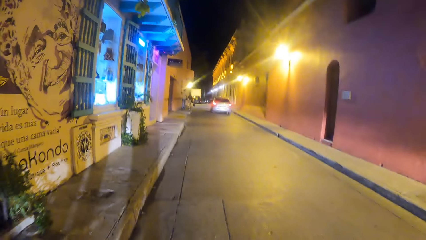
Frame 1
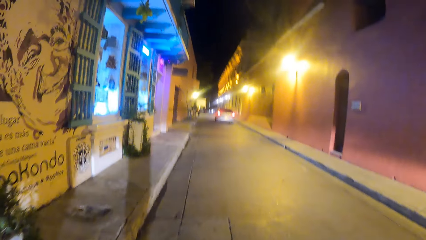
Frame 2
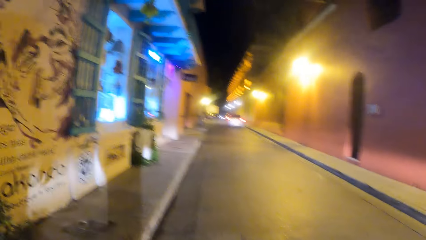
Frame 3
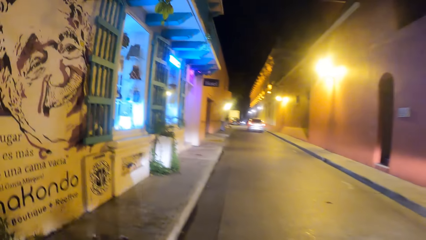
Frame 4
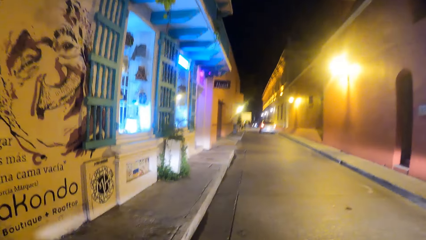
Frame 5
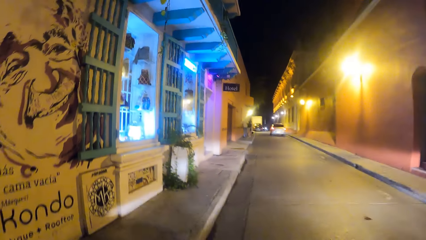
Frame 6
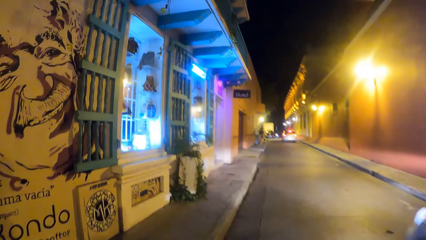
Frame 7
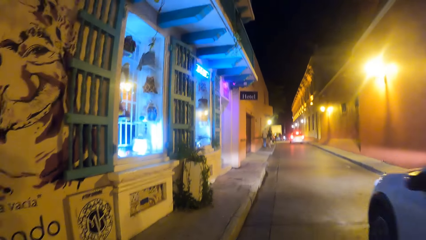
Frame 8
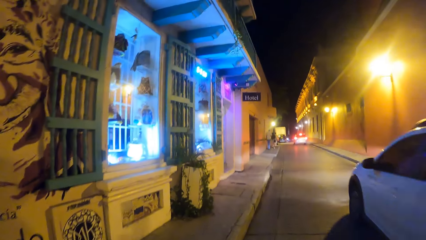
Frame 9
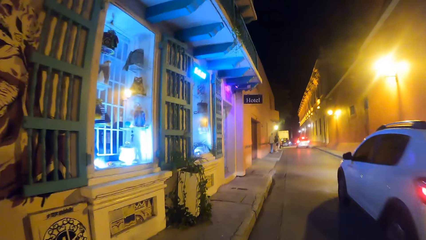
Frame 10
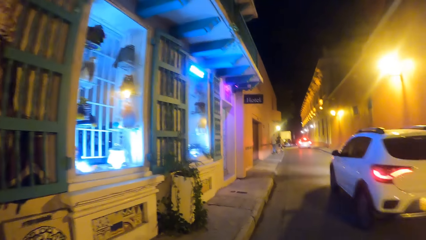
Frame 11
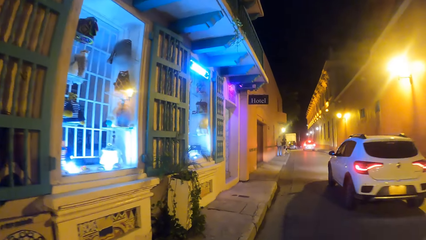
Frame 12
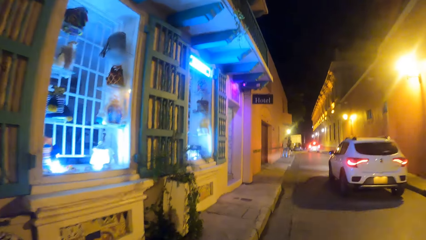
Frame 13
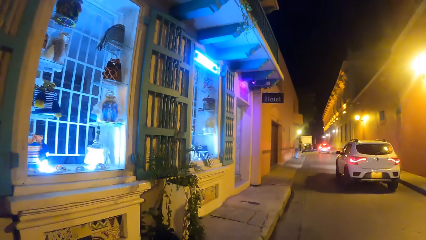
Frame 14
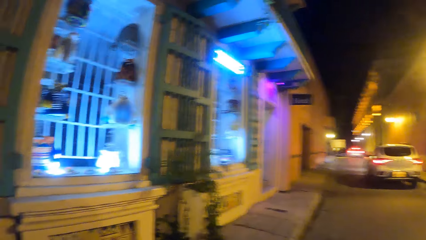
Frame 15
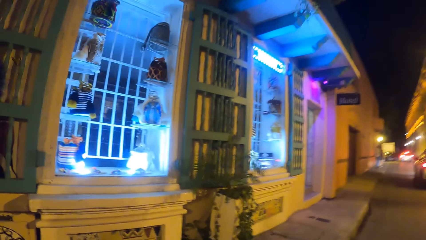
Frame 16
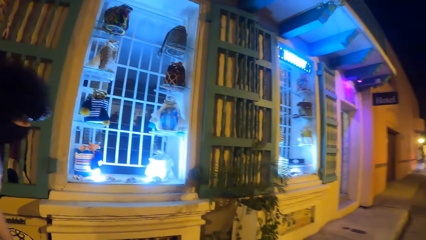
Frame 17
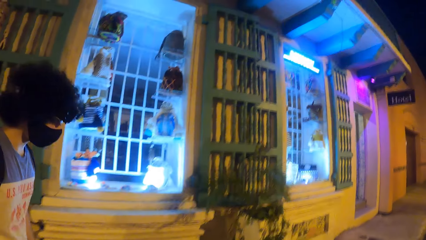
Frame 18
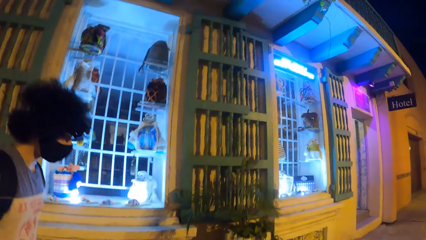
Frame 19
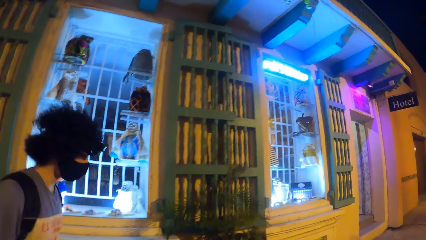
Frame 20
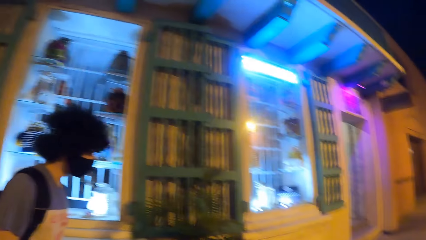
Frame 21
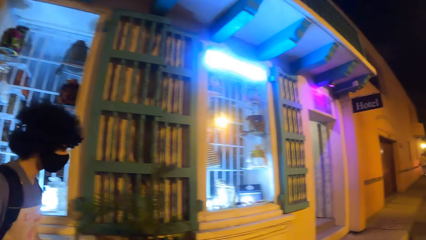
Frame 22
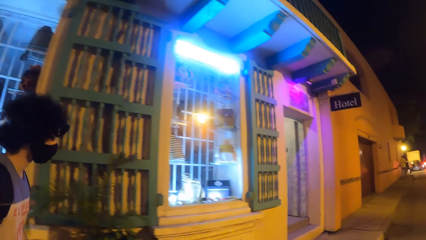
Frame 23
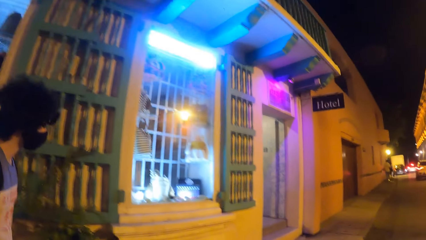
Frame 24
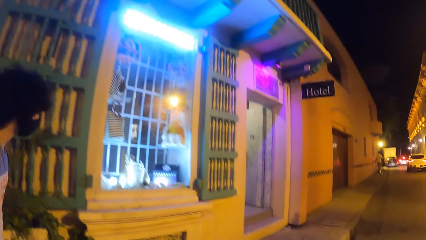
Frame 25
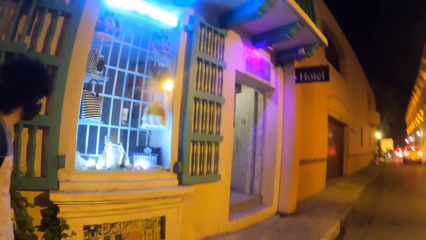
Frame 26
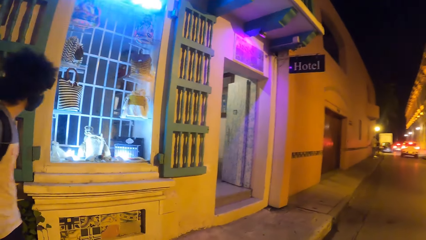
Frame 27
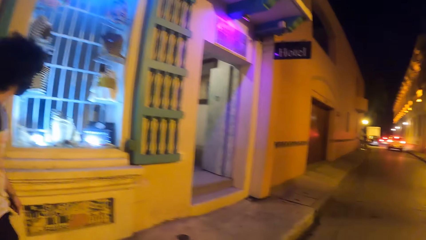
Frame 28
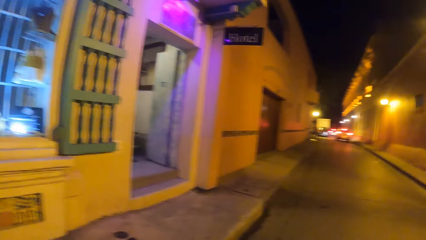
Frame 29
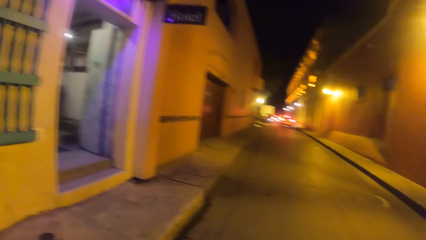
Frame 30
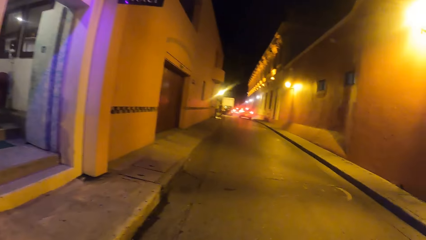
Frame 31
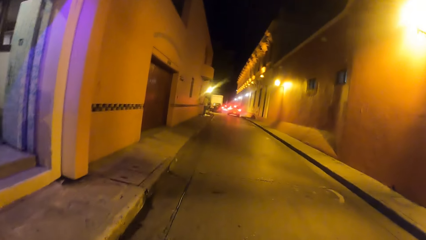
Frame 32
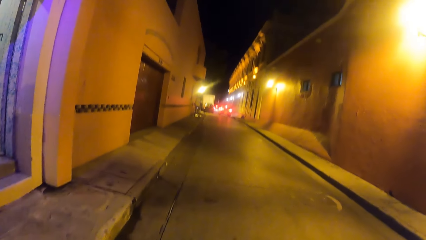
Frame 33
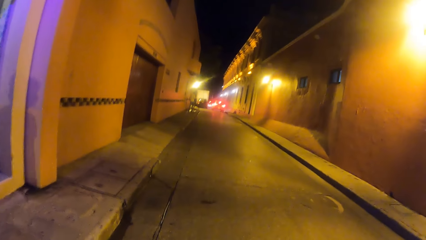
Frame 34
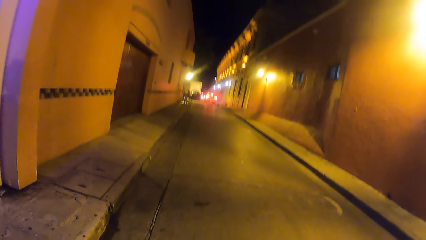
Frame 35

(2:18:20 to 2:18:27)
A white SUV drives past the camera wearer.

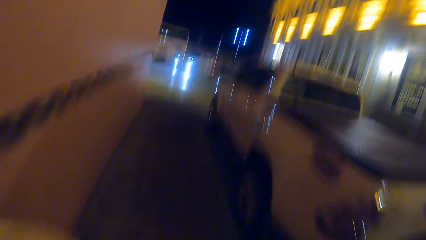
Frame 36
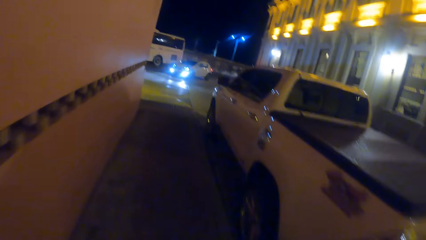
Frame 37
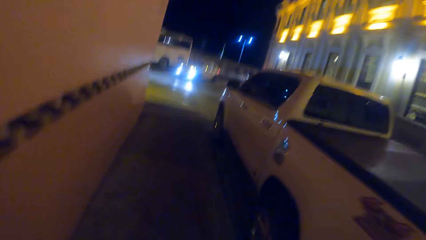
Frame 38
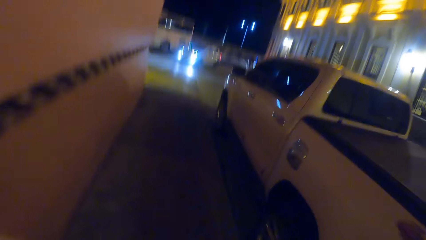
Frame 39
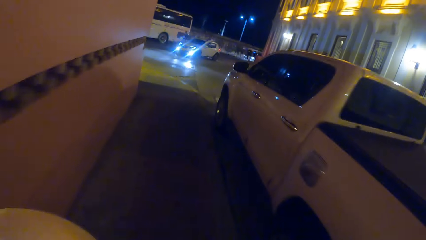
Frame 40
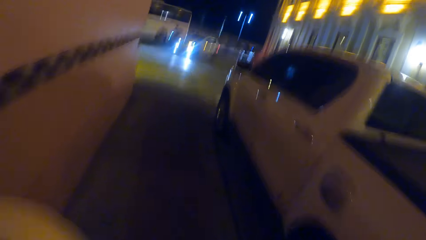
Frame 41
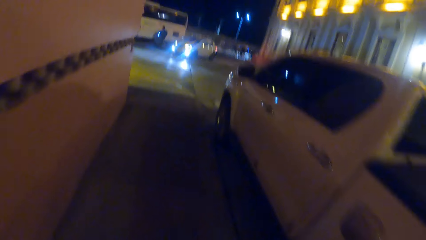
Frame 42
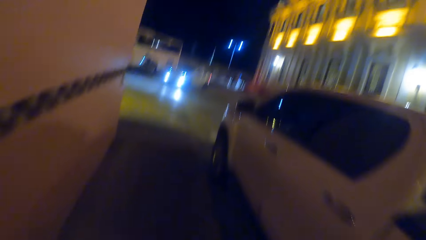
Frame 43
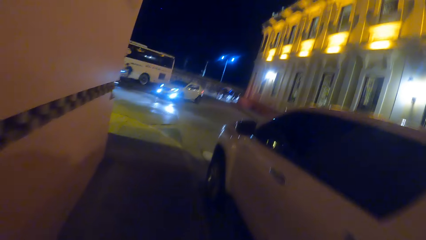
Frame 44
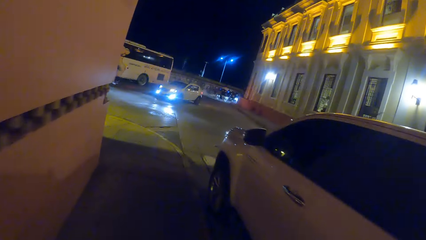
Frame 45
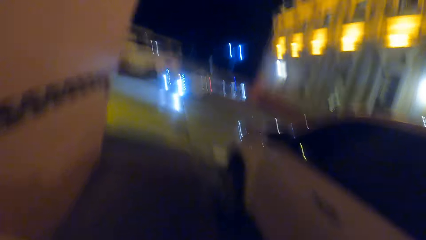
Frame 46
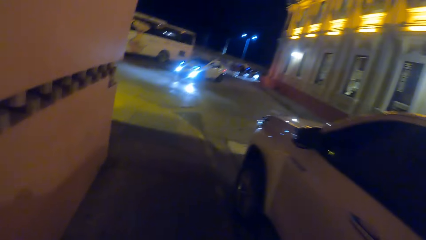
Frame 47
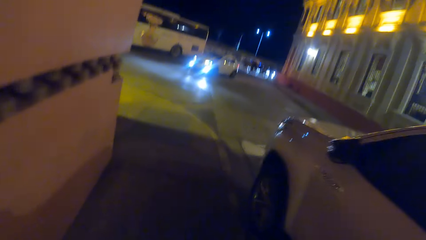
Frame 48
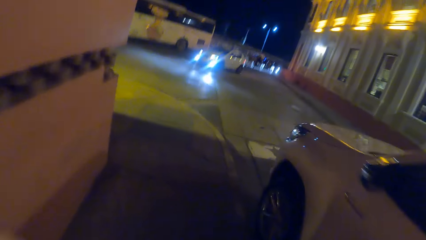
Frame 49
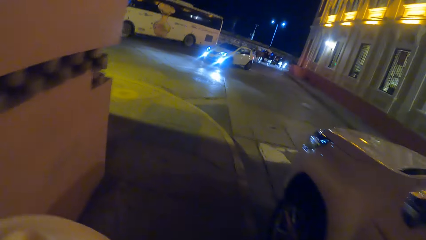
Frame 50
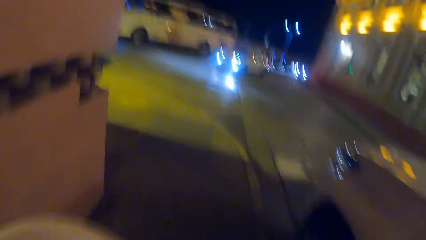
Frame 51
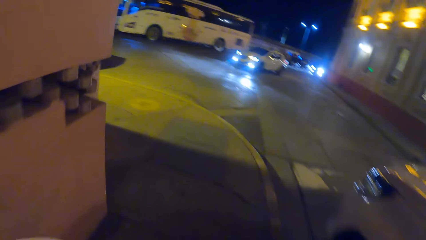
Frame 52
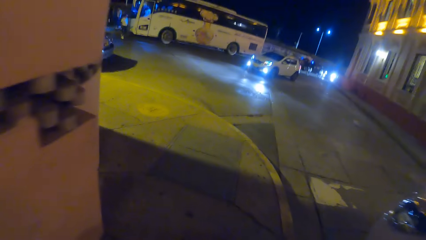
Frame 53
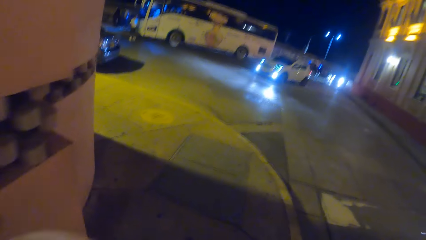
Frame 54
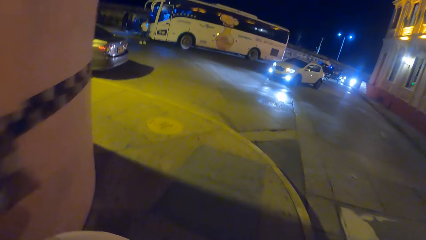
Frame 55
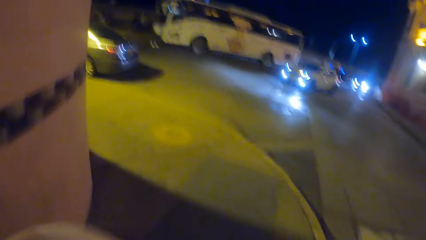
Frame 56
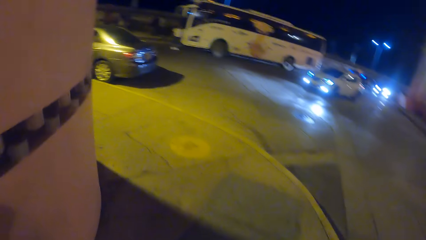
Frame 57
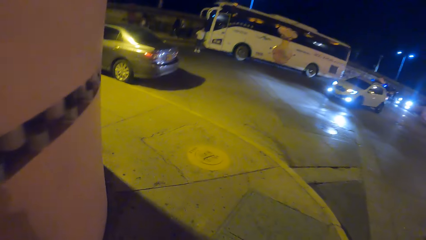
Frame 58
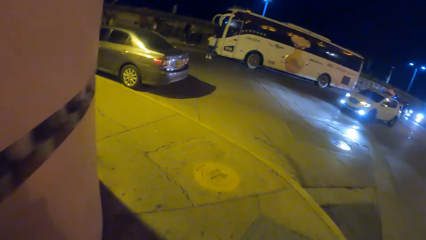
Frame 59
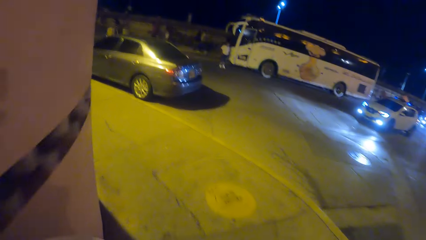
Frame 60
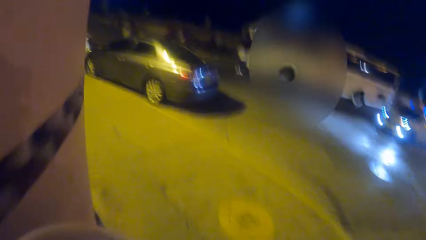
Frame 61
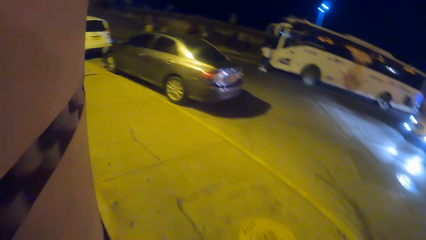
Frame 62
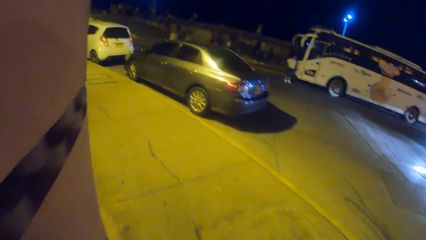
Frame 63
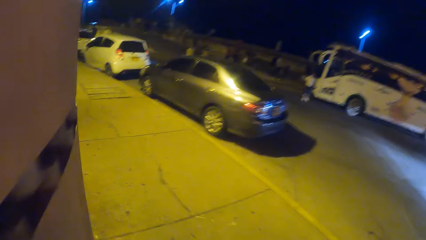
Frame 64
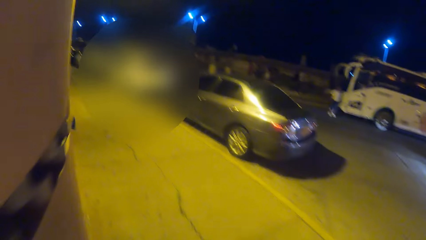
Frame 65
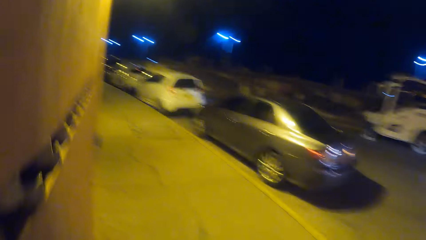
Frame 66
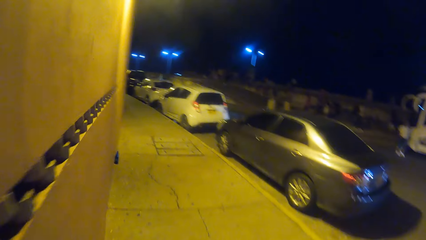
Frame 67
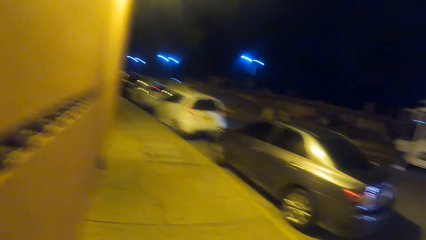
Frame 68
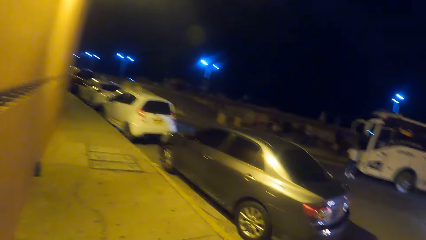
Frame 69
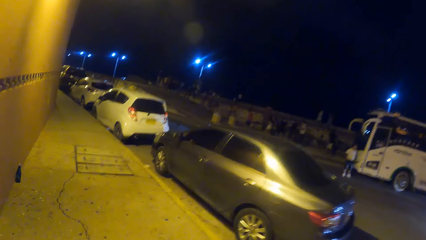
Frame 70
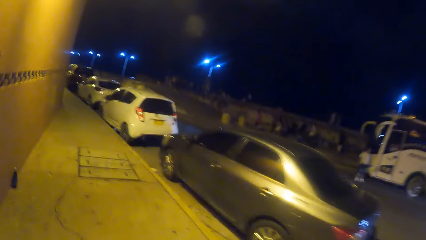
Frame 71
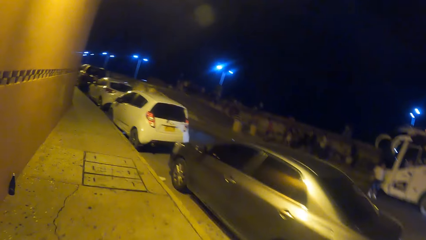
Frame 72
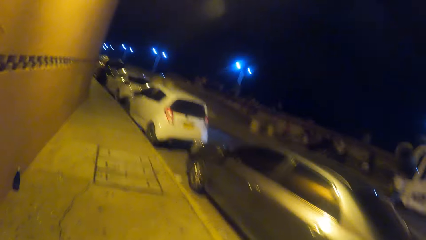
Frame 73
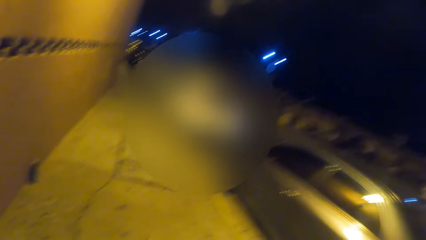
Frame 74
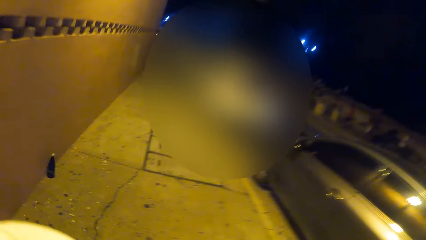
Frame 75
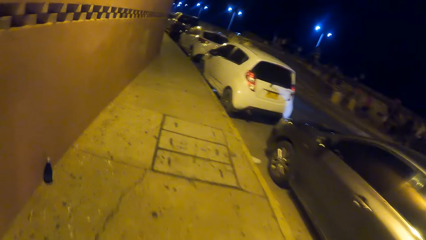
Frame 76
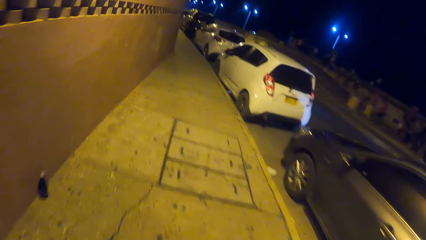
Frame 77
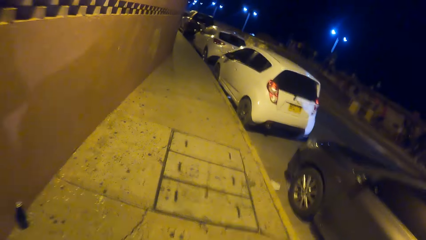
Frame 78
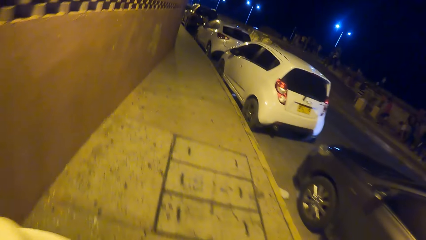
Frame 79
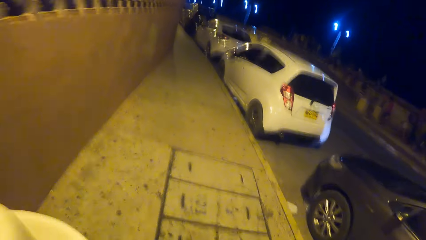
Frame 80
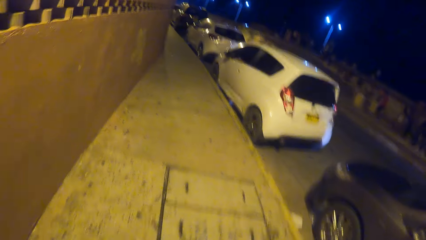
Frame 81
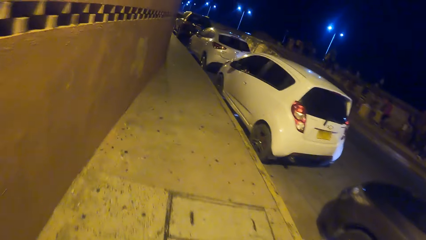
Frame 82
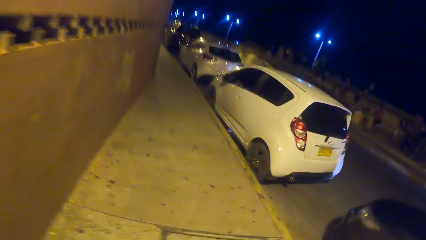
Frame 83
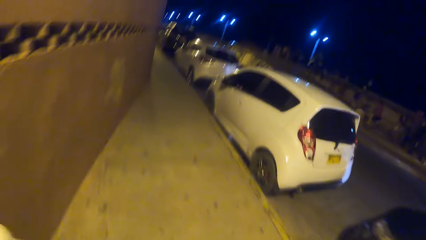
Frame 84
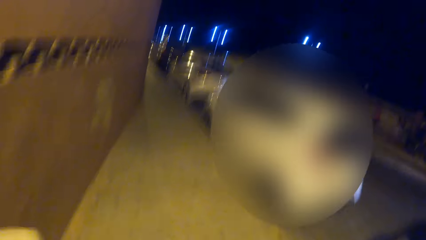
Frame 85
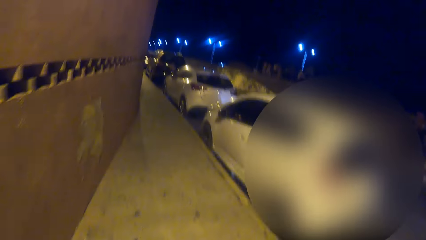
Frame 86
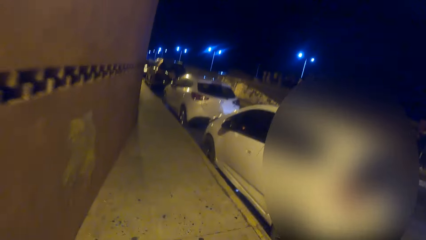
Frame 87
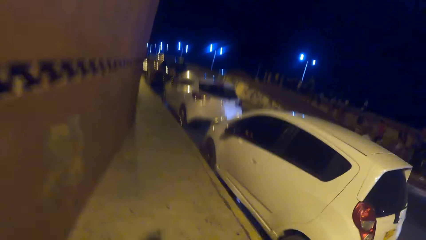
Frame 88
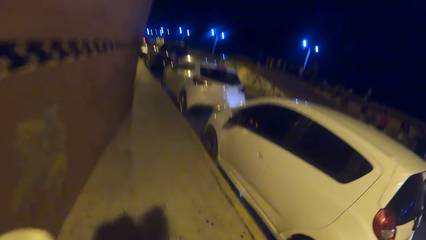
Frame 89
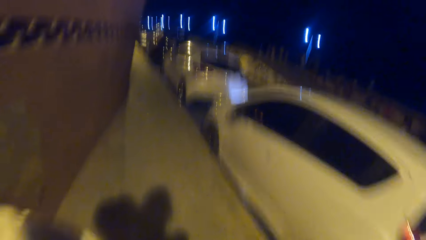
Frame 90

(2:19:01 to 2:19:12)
A man rides past the camera wearer on a bicycle.
